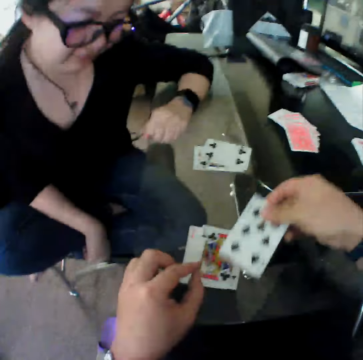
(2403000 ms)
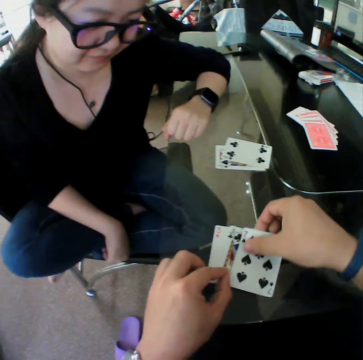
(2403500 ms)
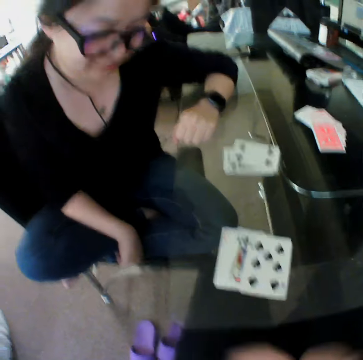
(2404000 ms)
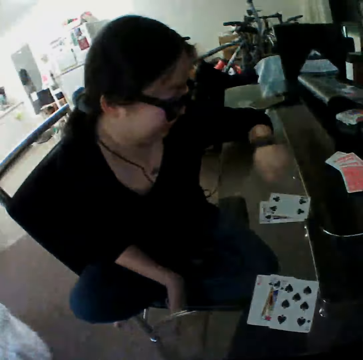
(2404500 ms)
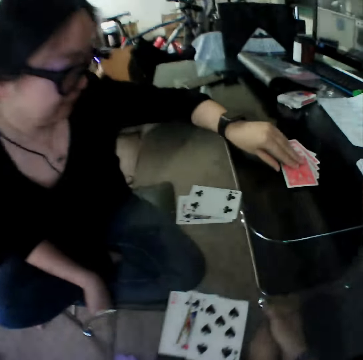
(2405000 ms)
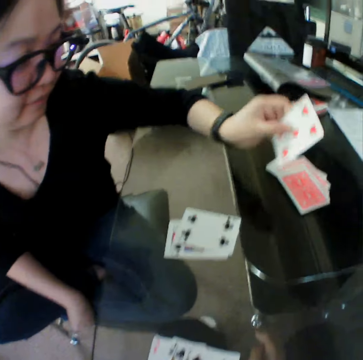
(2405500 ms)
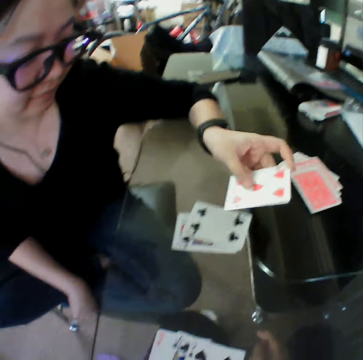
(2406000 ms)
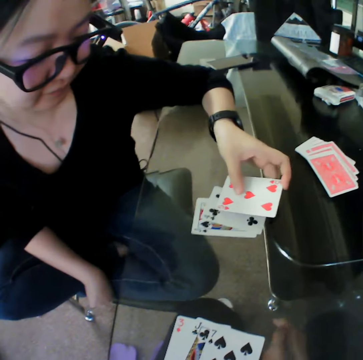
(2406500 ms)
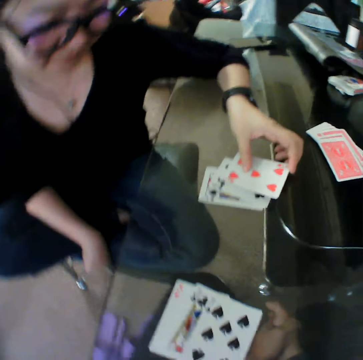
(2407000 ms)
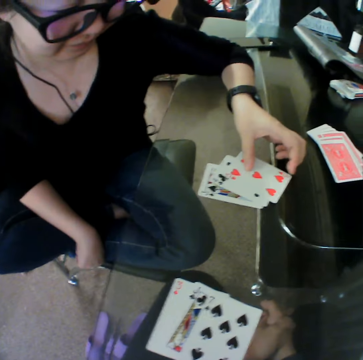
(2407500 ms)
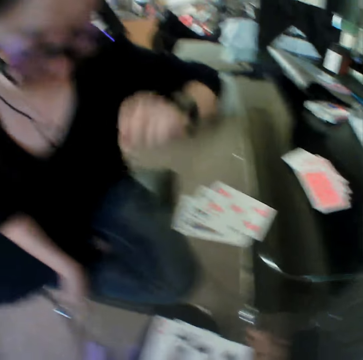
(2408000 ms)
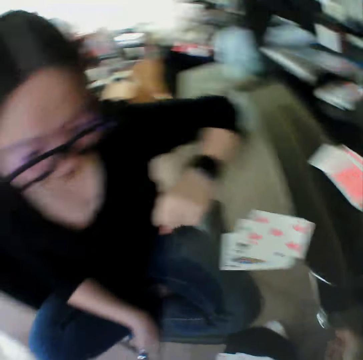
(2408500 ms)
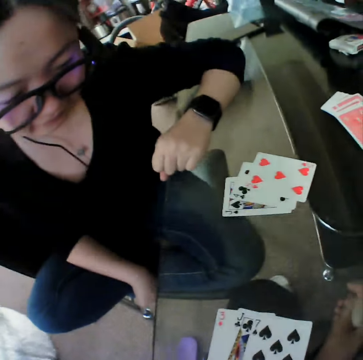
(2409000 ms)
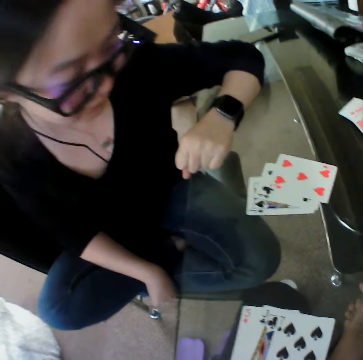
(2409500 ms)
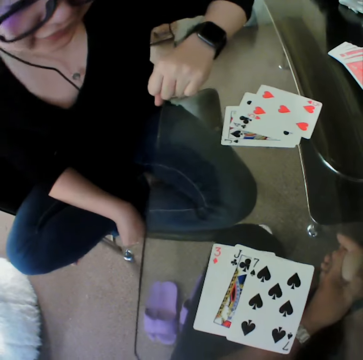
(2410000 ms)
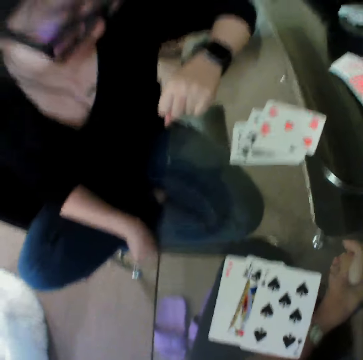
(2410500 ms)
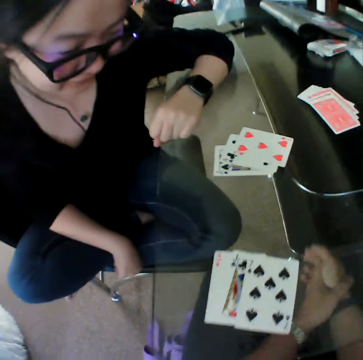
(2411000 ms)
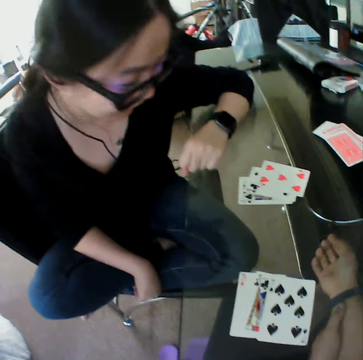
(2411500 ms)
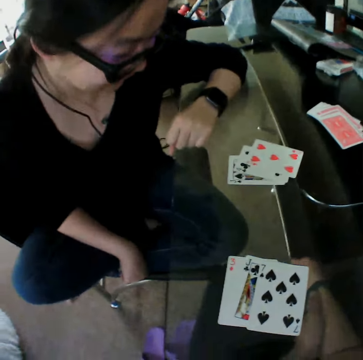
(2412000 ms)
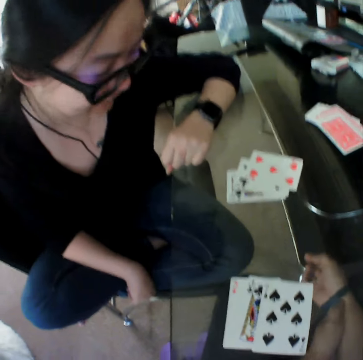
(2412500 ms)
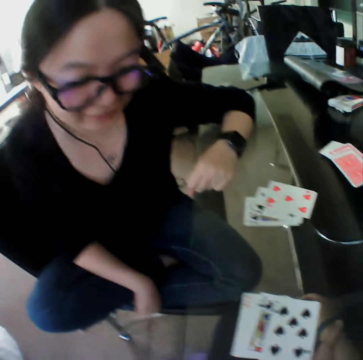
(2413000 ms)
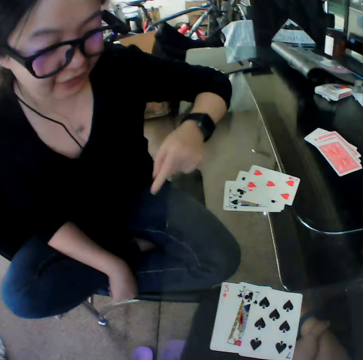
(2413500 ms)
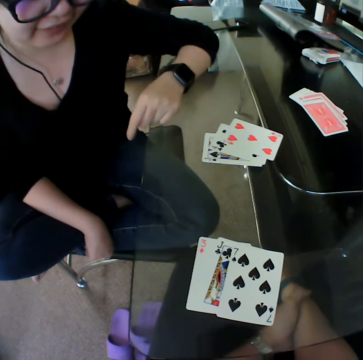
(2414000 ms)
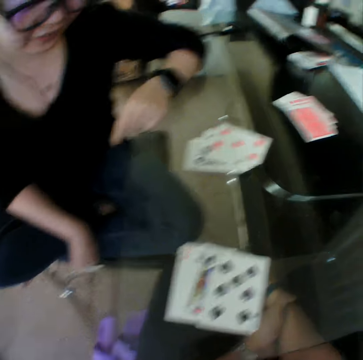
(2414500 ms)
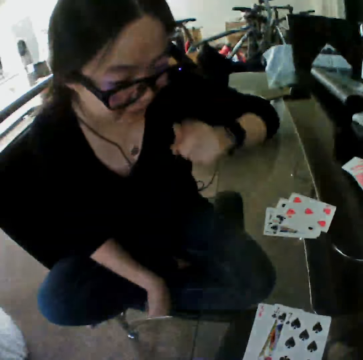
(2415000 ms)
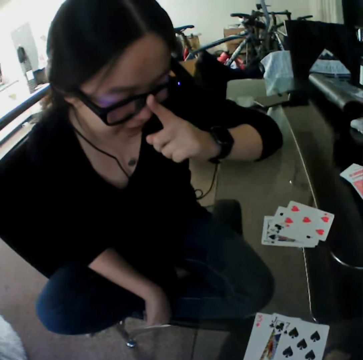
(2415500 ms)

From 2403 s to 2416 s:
The camera wearer drops the card on the table. The woman picks a card from the table and drops the card on the table.

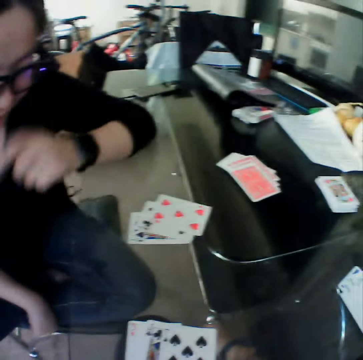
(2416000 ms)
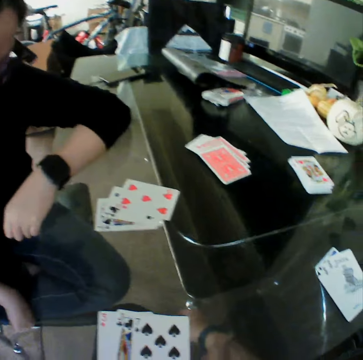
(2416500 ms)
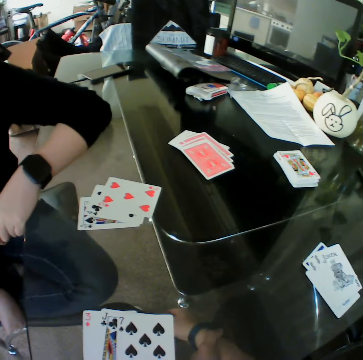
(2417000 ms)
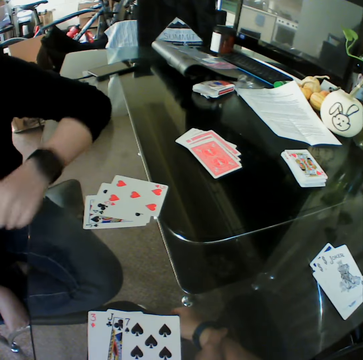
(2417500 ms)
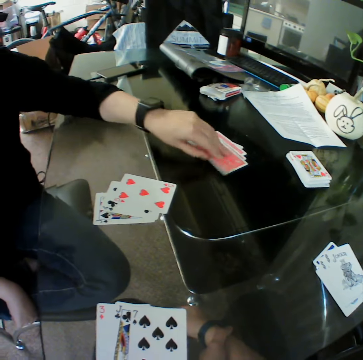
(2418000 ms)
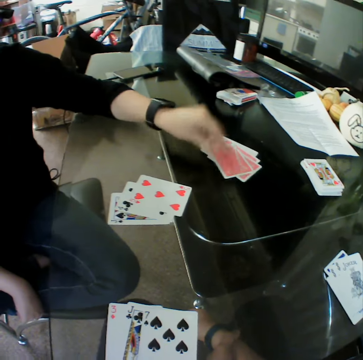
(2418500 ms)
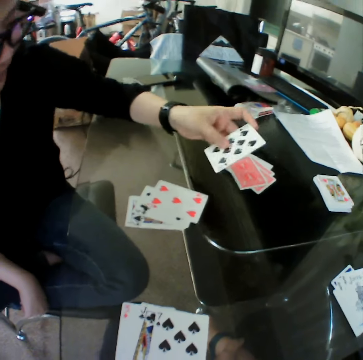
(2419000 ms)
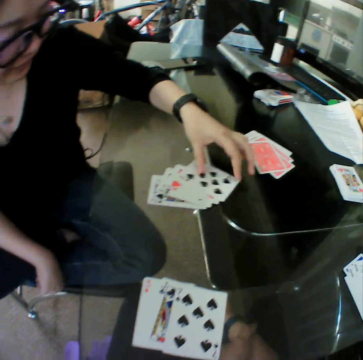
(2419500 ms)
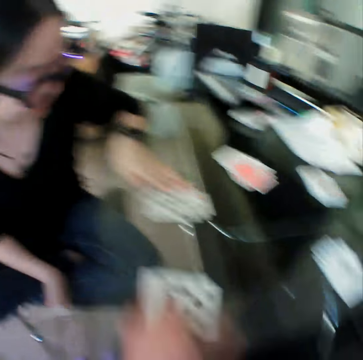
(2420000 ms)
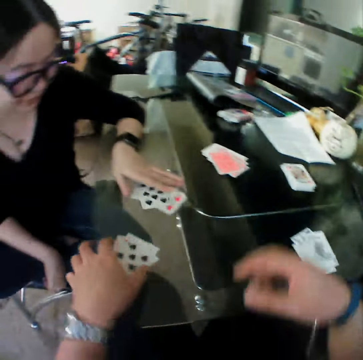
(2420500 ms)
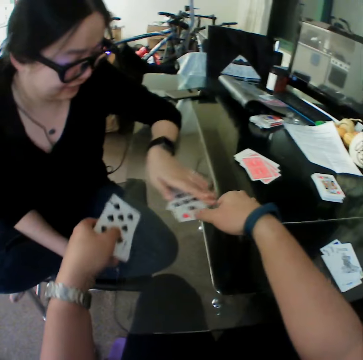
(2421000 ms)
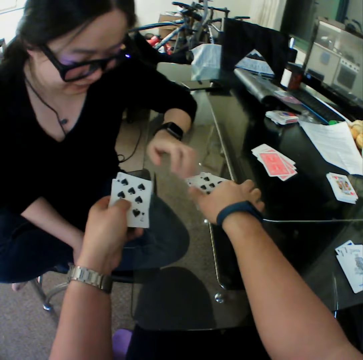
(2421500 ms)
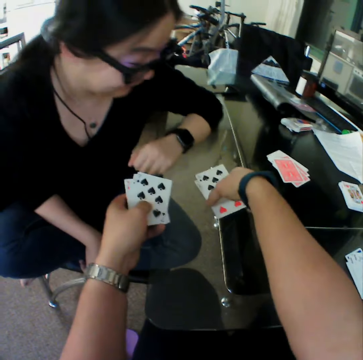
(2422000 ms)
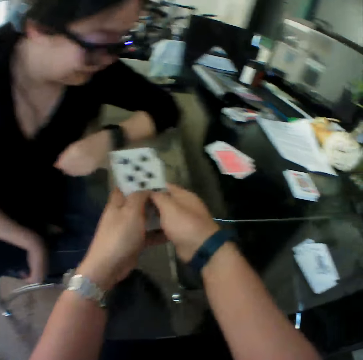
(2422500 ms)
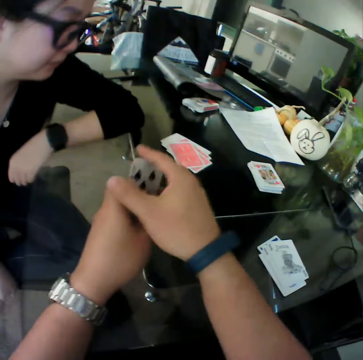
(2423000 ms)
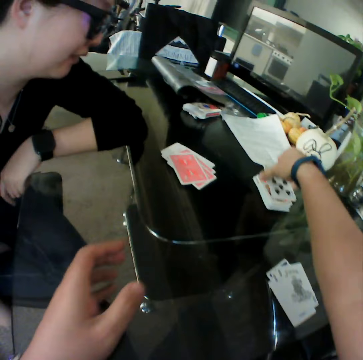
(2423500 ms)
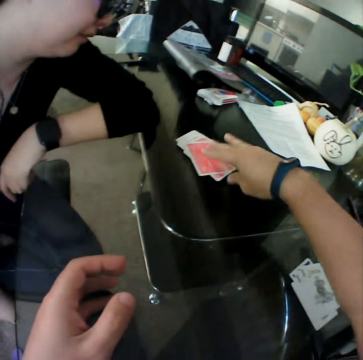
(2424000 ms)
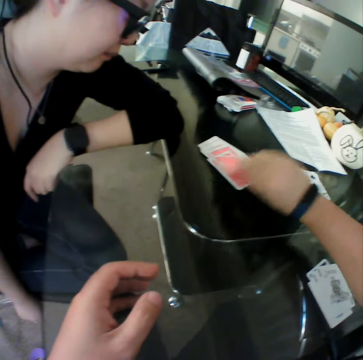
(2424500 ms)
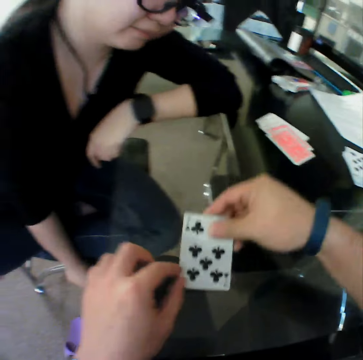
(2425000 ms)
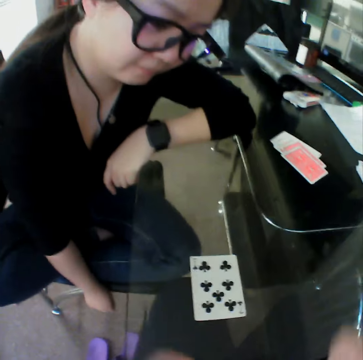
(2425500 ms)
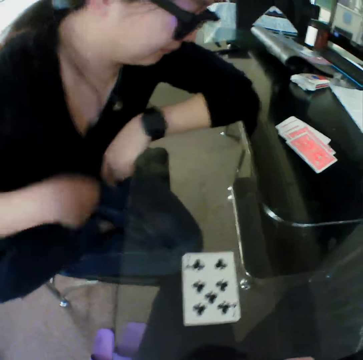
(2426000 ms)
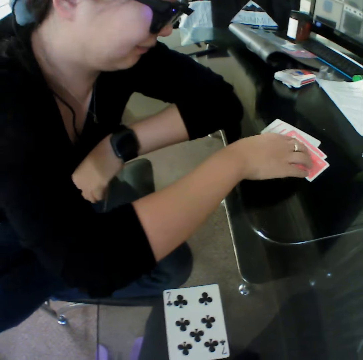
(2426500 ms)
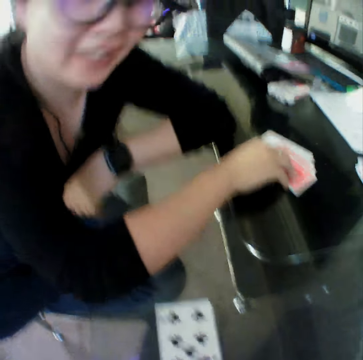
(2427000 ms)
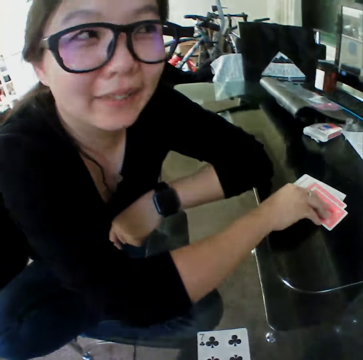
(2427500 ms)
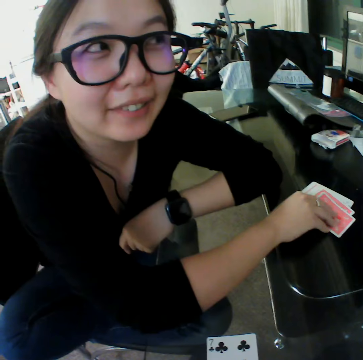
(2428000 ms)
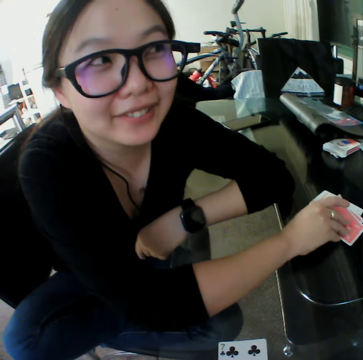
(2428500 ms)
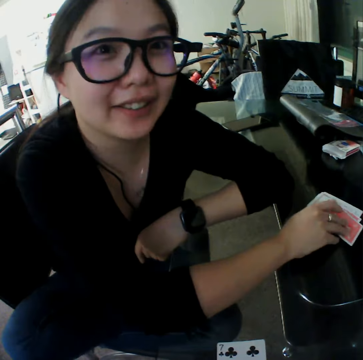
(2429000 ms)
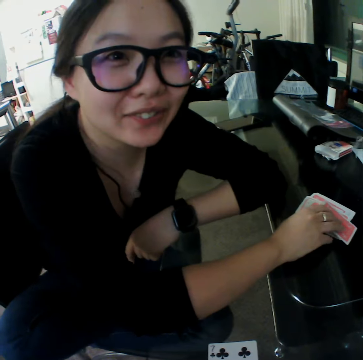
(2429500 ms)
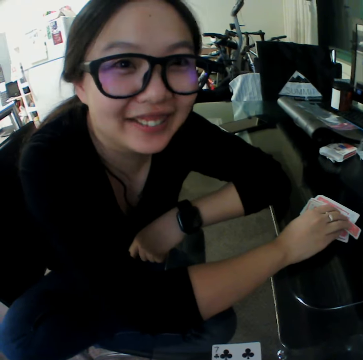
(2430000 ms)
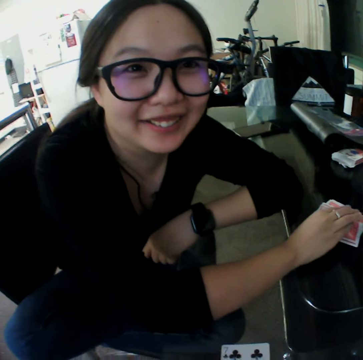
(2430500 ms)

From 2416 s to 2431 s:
The woman picks a card from the table and drops the card on the table. The camera wearer picks the cards from the table with his left hand. He picks the cards from the table with his right hand. He holds the cards with both hands and drops the cards on the table. He picks a card from the table and drops the card on the table. The woman picks a card from the table.

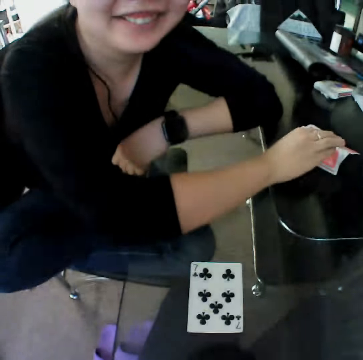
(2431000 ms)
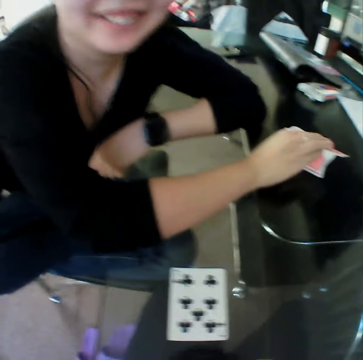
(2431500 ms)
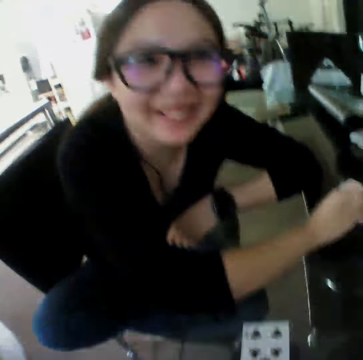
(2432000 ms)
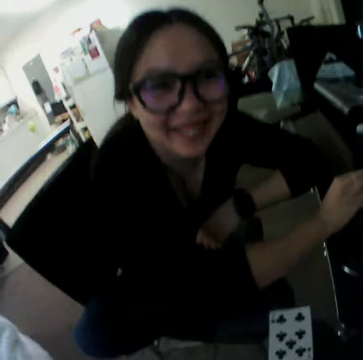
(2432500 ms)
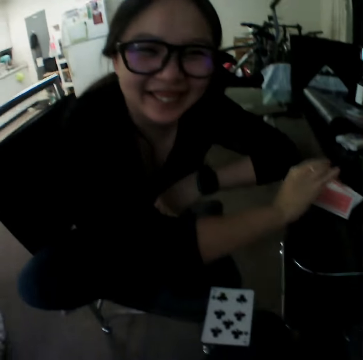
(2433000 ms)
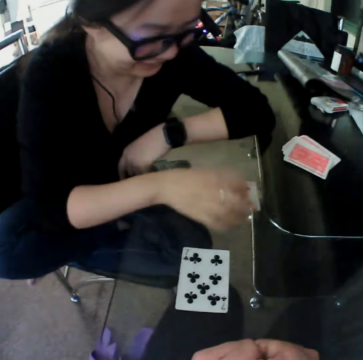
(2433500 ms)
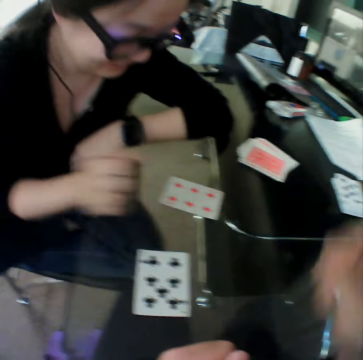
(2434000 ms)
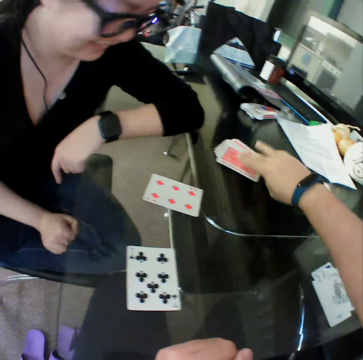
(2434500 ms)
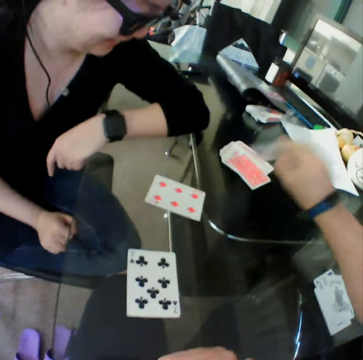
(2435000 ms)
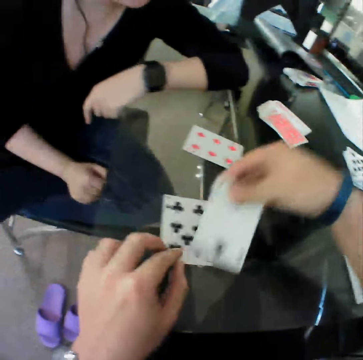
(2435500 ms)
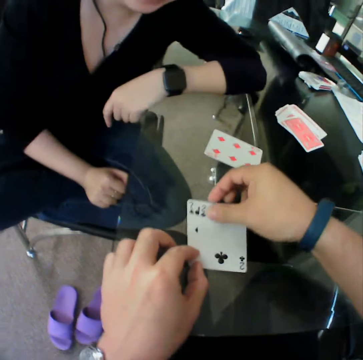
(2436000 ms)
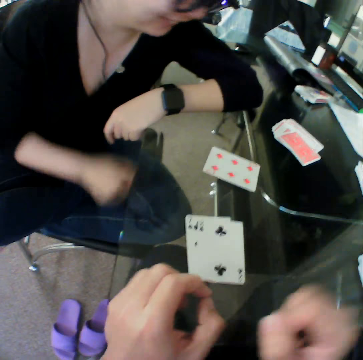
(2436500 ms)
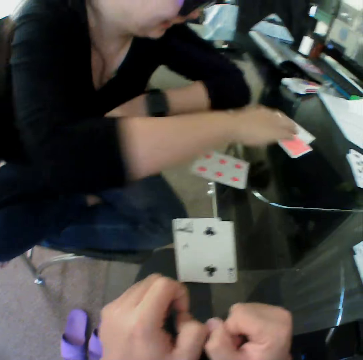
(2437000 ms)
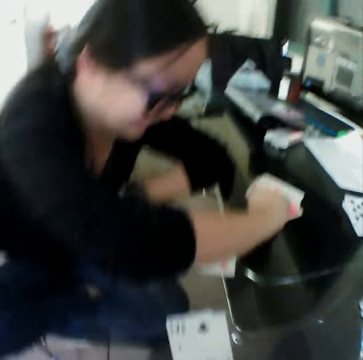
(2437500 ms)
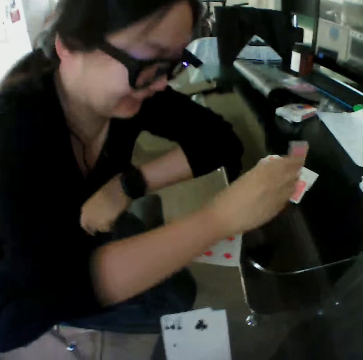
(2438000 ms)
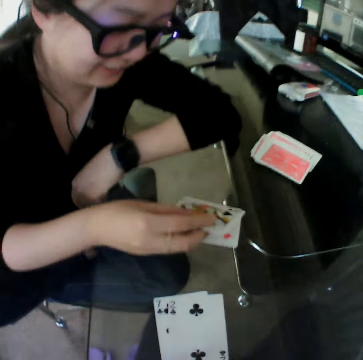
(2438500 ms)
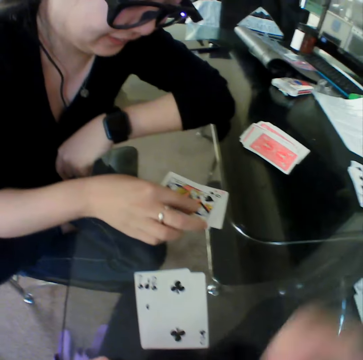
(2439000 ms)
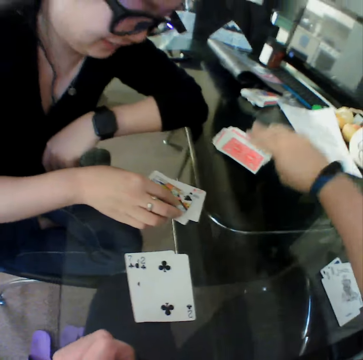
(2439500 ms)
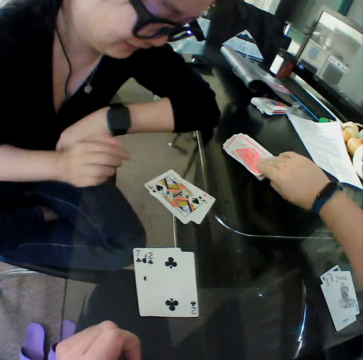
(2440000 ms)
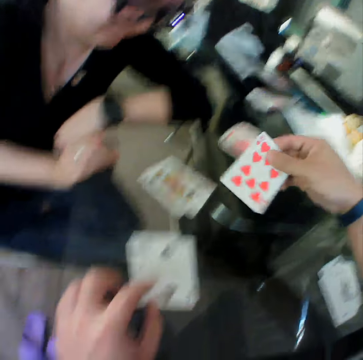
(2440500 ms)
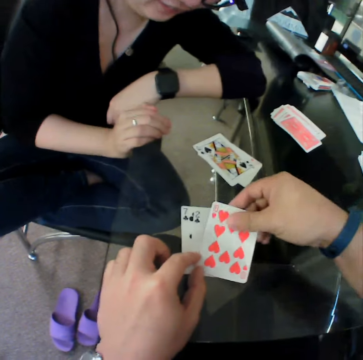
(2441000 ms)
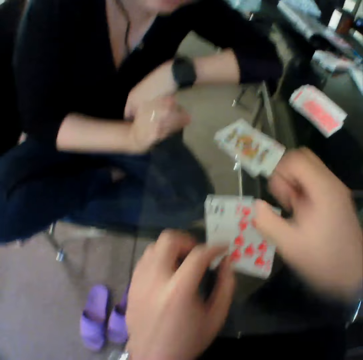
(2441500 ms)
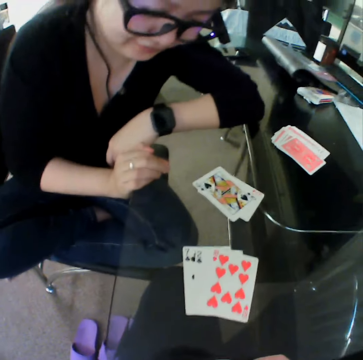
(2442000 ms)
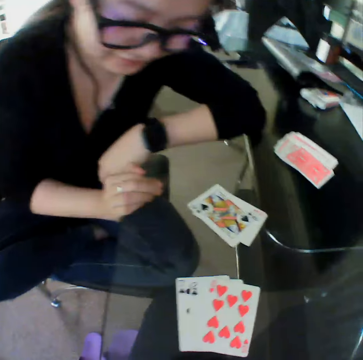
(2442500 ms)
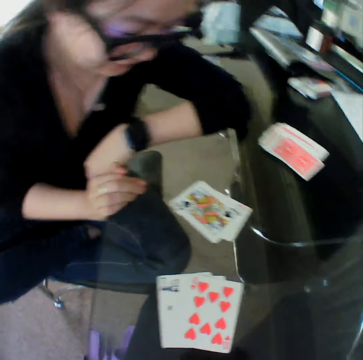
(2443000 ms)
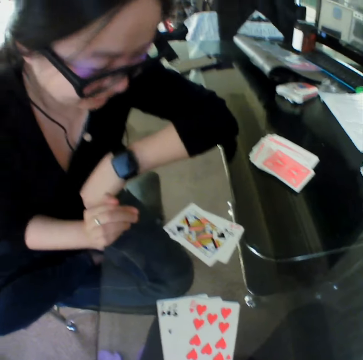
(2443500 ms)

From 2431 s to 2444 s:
A woman drops the card on the table. The camera wearer picks a card from the table. They drop the card on the table. The woman picks a card from the table. The woman drops the card on the table. The camera wearer picks a card from the table. They drop the card on the table.
